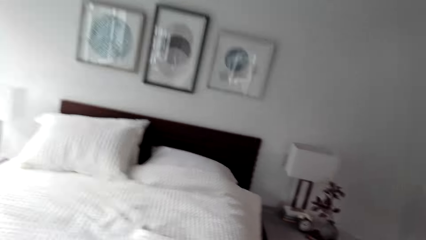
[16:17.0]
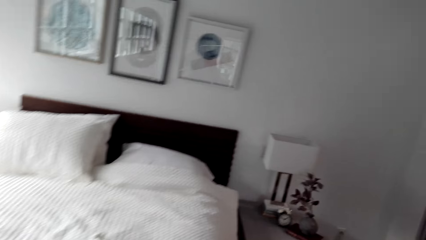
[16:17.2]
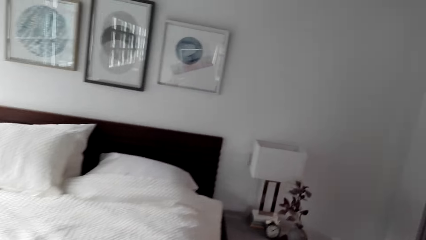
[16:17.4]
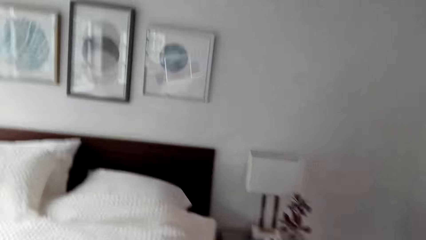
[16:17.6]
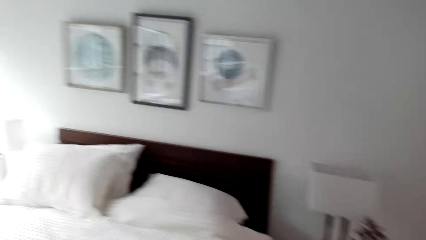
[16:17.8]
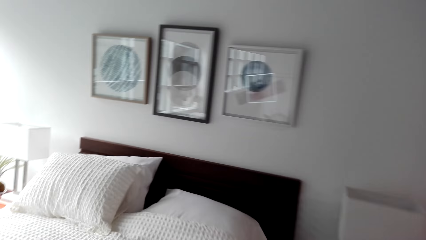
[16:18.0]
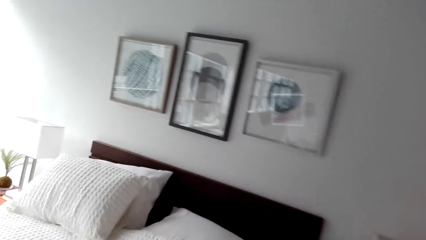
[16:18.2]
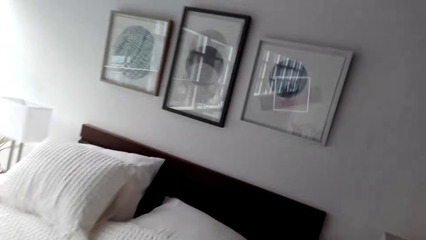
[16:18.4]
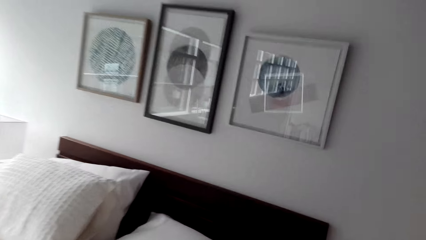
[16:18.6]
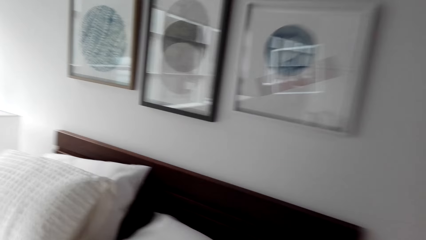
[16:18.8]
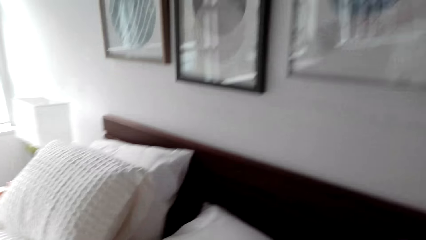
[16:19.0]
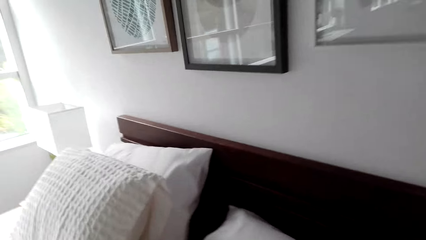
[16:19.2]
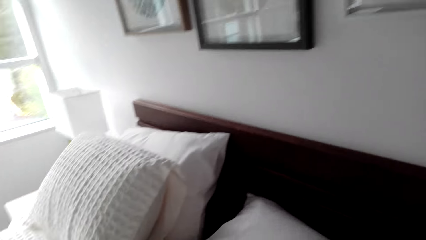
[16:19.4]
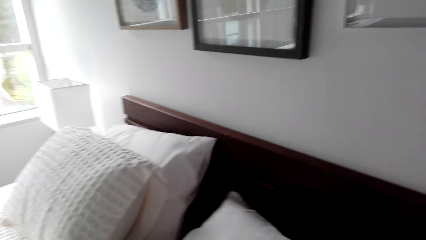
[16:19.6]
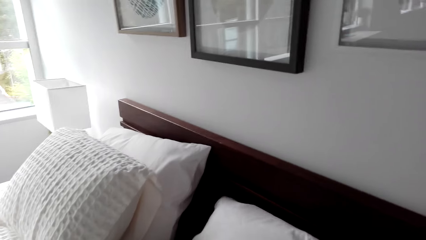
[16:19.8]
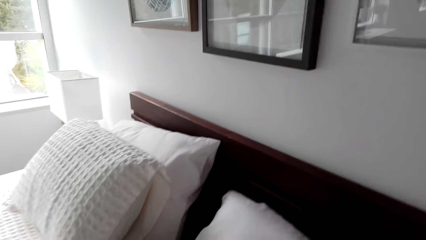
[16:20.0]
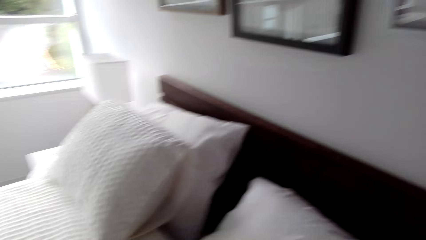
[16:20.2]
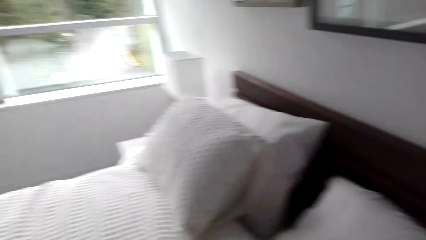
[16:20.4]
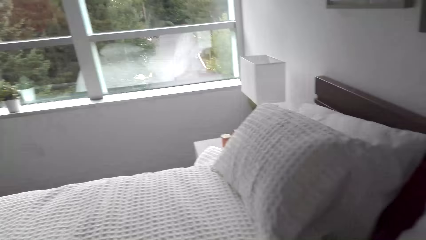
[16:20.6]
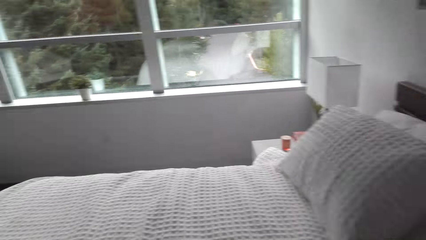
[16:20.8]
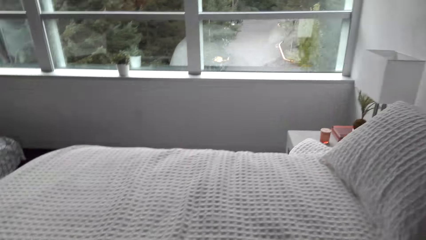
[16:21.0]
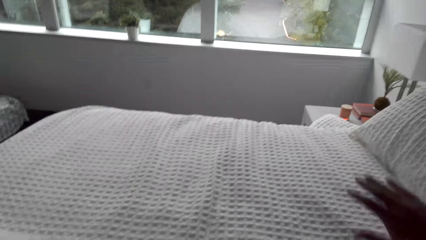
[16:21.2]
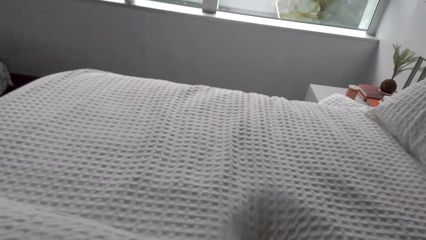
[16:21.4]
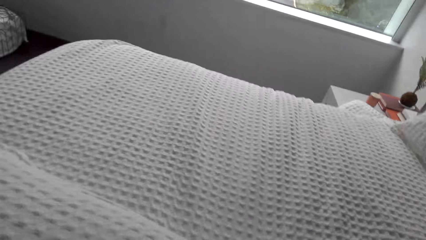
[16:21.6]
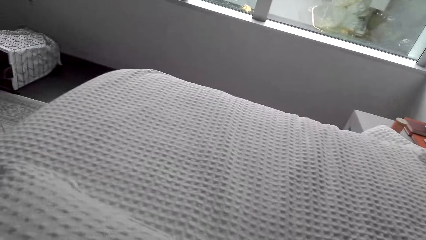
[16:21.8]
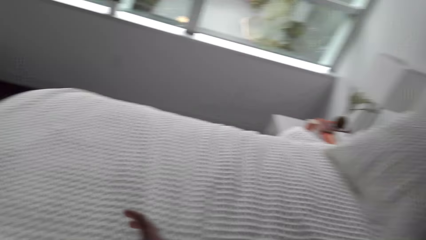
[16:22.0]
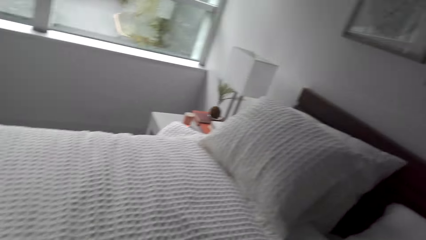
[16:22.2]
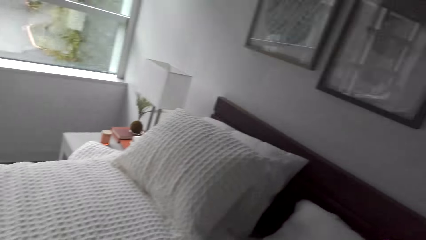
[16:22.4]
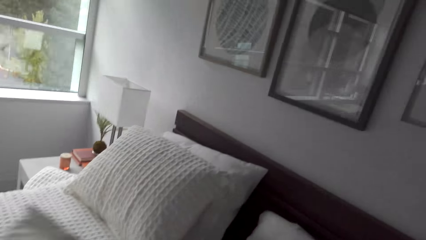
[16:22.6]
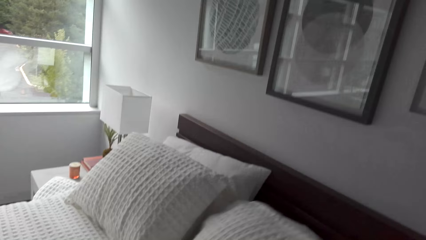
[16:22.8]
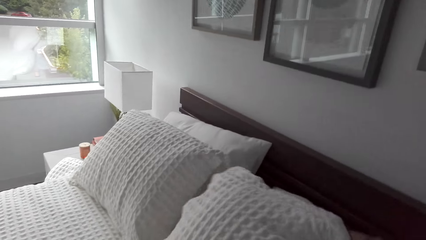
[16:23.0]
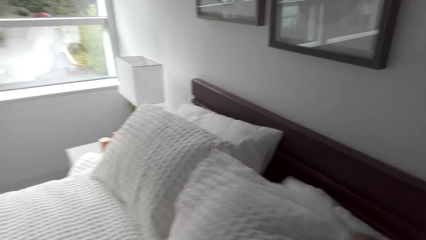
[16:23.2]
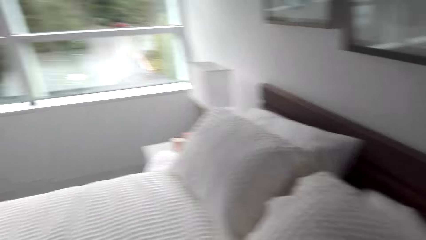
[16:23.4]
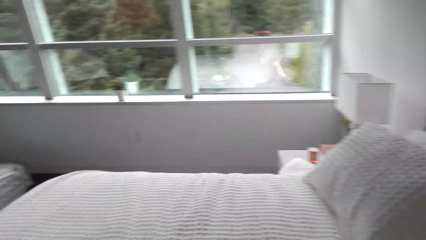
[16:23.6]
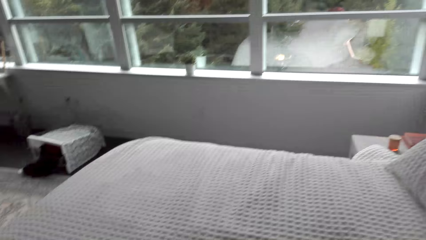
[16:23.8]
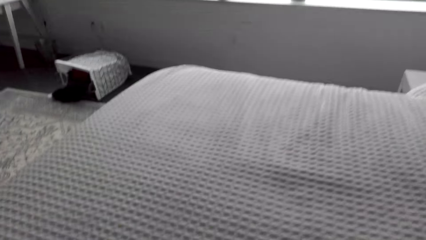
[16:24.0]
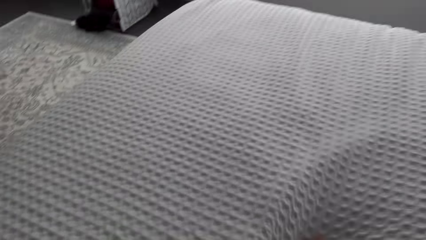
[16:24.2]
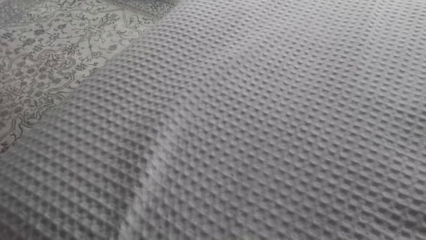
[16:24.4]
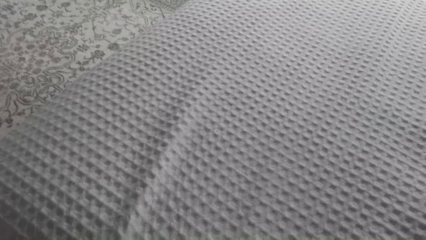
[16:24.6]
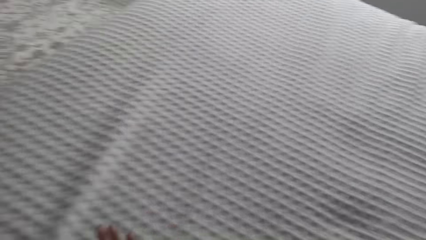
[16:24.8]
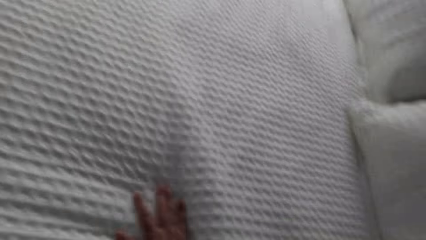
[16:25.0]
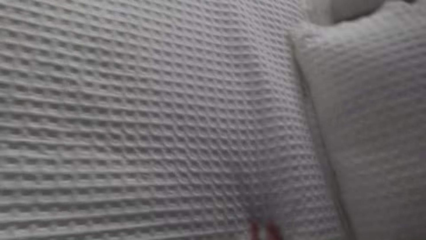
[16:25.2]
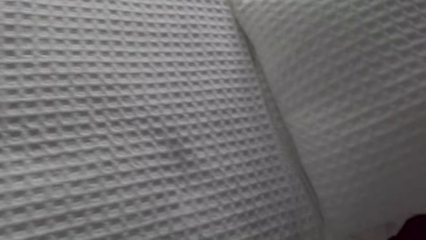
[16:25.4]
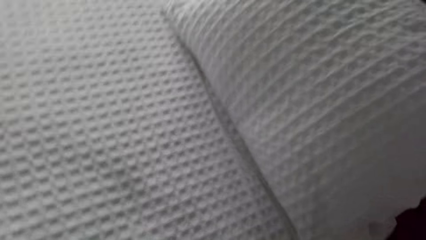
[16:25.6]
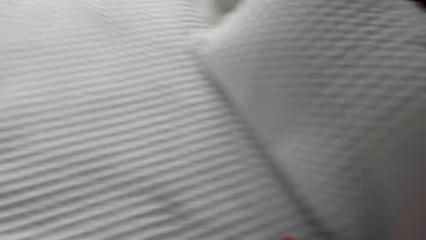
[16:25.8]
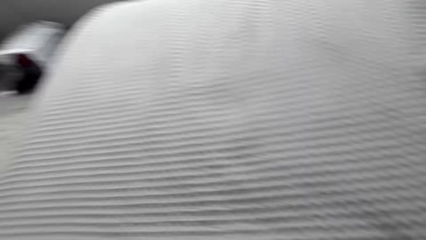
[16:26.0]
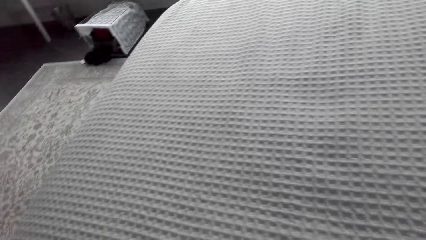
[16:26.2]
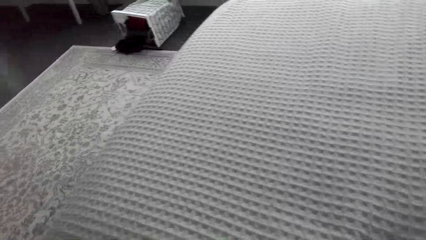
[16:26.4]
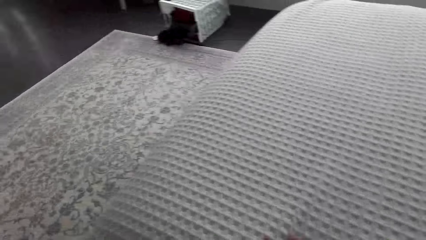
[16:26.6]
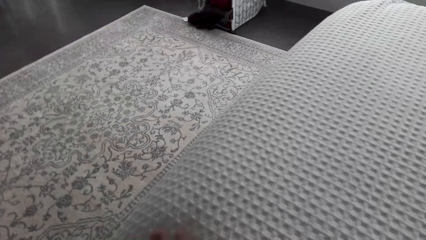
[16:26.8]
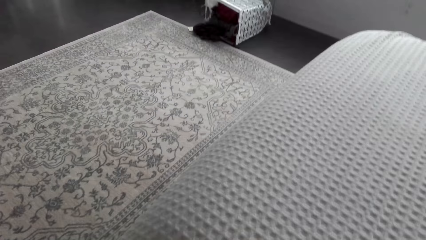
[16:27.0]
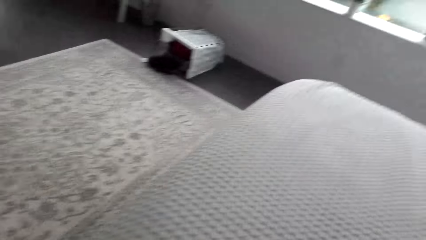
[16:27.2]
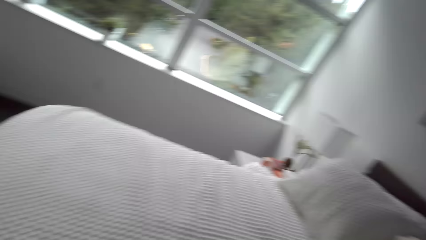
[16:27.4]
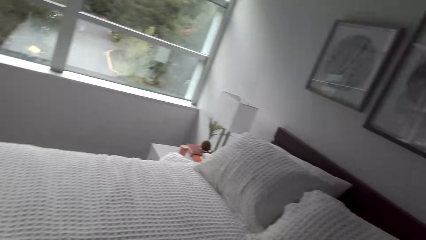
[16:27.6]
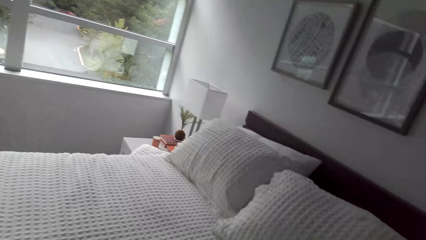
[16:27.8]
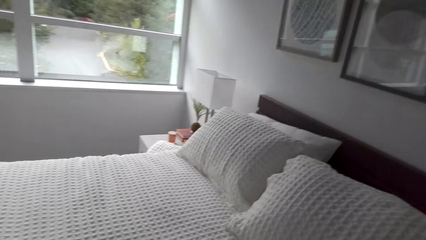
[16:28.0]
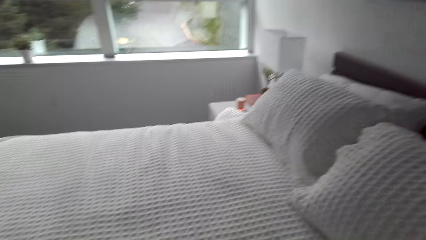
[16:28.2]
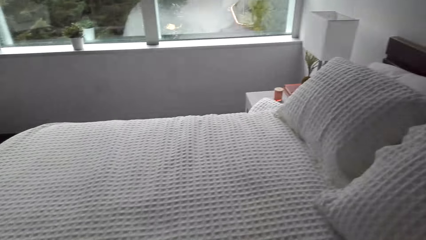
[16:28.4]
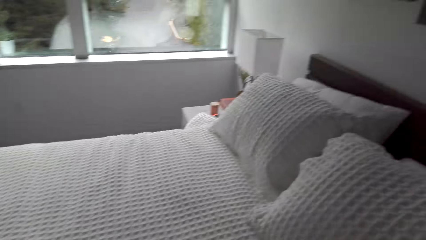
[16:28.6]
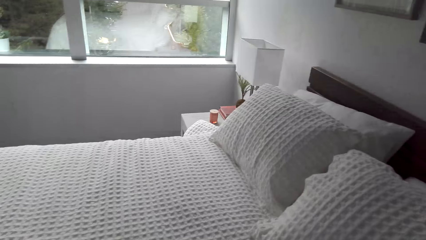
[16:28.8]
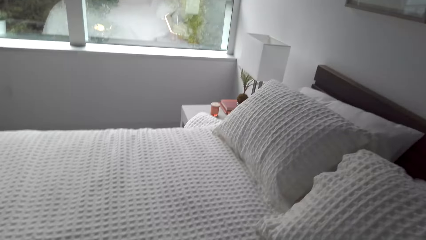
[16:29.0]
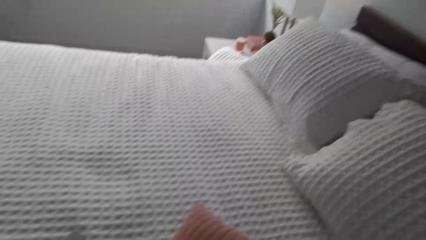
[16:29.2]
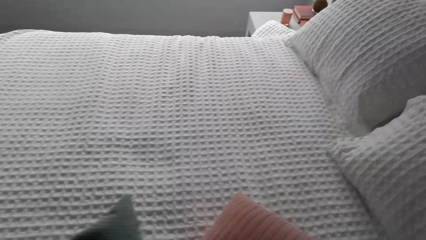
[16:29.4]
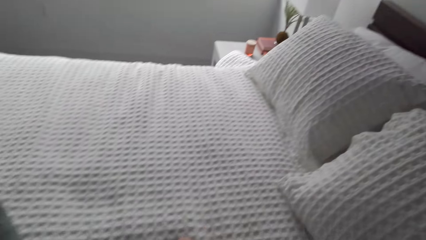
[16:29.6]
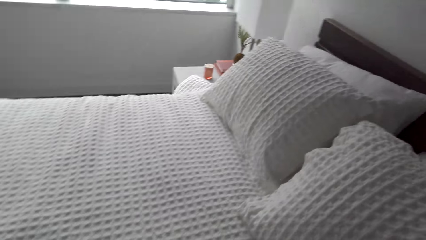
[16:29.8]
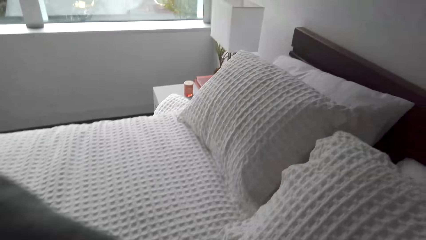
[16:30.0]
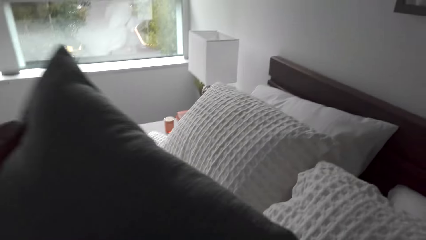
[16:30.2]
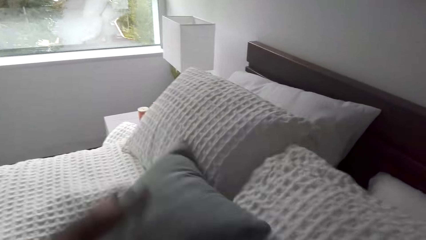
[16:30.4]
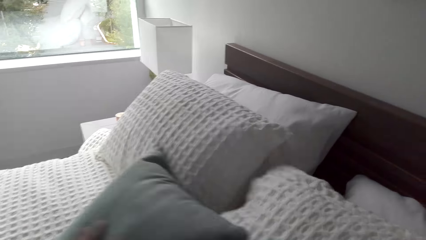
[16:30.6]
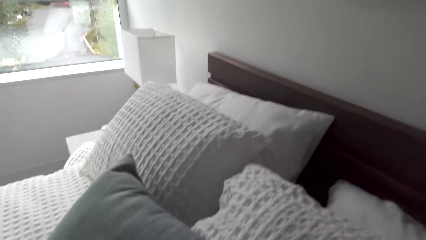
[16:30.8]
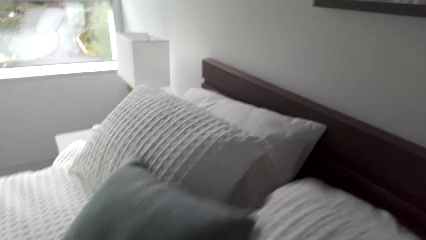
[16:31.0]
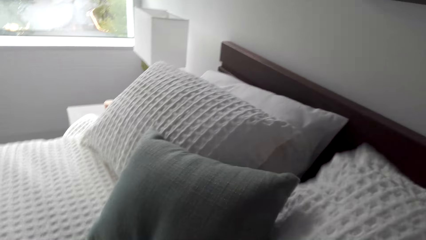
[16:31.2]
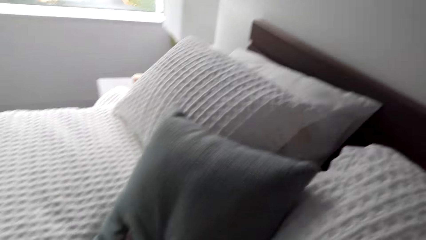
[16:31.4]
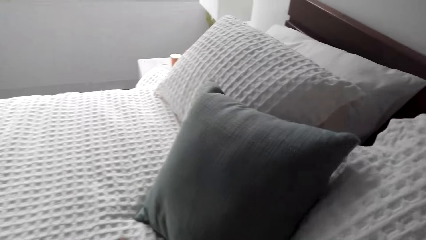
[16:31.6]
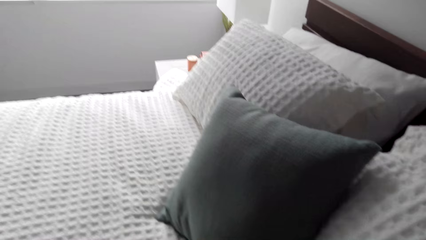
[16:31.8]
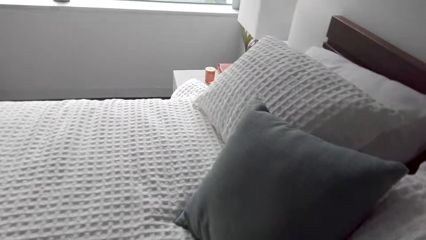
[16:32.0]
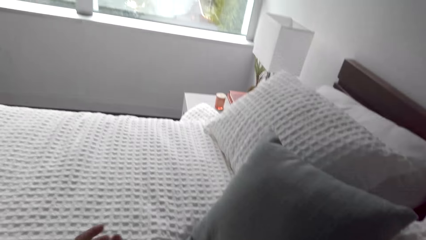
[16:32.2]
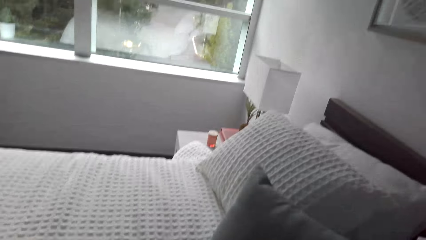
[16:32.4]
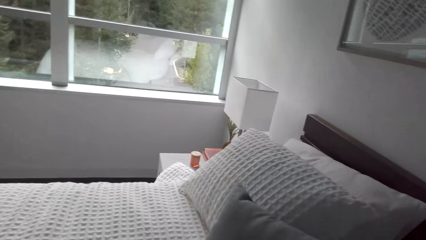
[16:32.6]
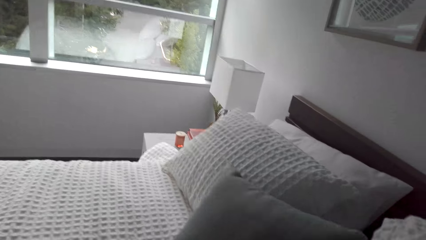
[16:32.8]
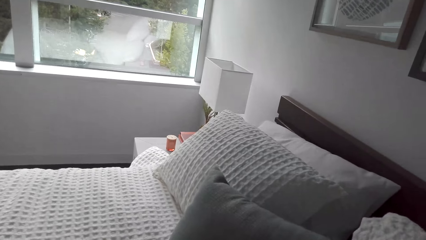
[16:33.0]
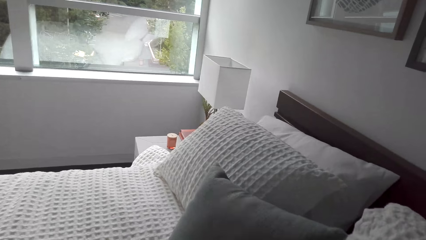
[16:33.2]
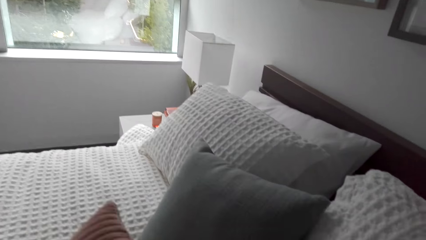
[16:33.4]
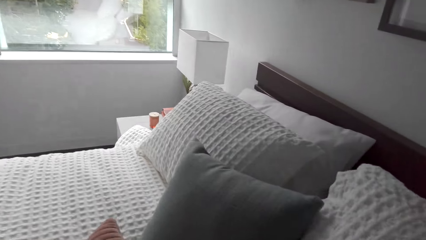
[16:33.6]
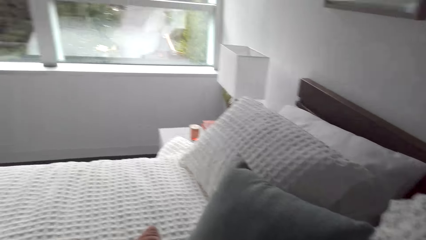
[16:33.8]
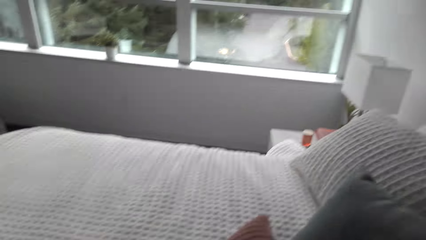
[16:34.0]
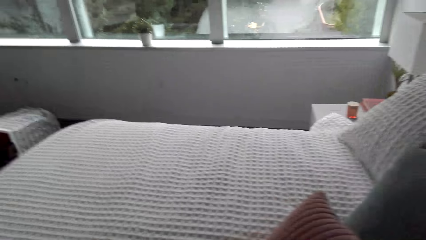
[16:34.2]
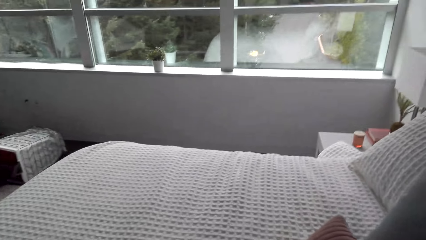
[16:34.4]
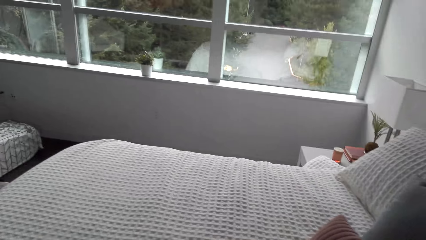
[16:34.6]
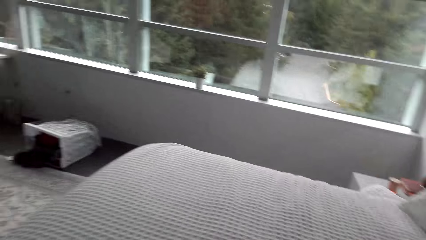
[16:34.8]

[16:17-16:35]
The camera wearer straightens the bed. They adjust the pillow on the bed. They put the throw pillows on the bed.
